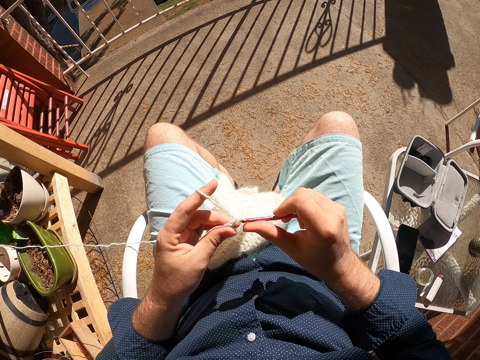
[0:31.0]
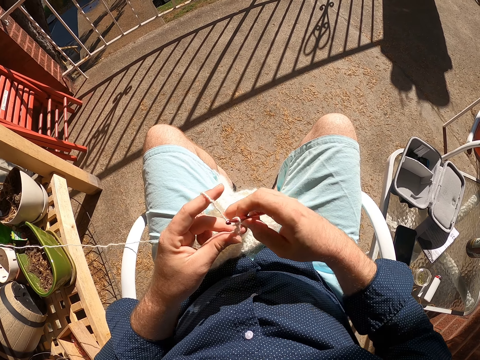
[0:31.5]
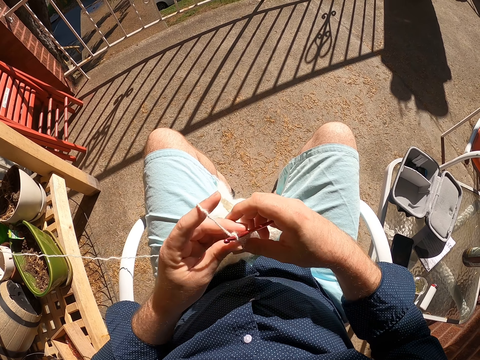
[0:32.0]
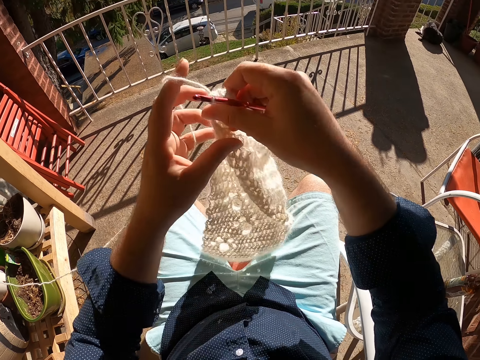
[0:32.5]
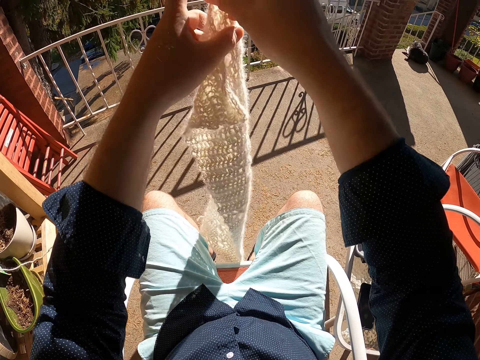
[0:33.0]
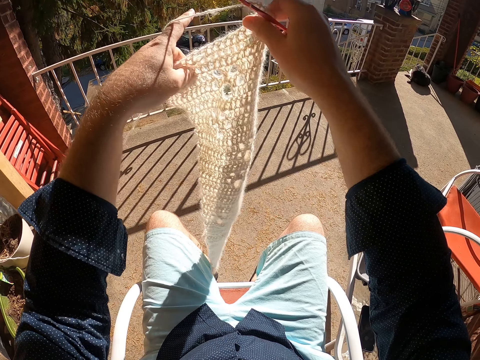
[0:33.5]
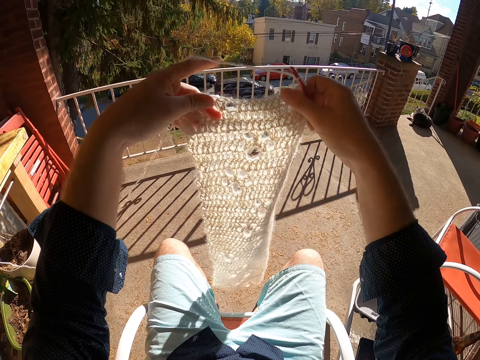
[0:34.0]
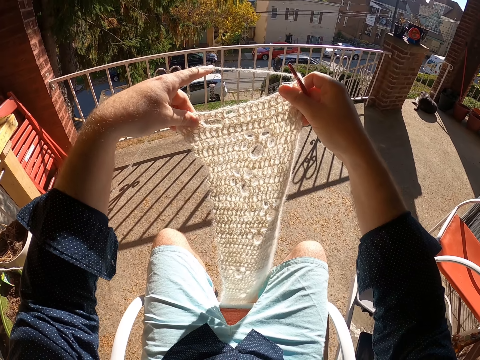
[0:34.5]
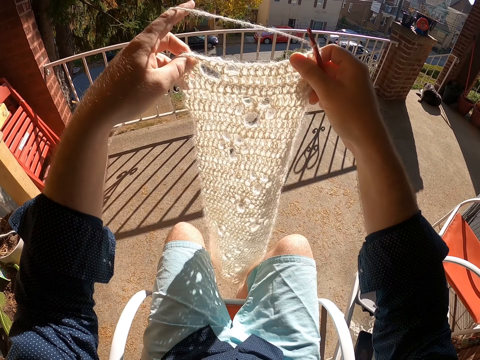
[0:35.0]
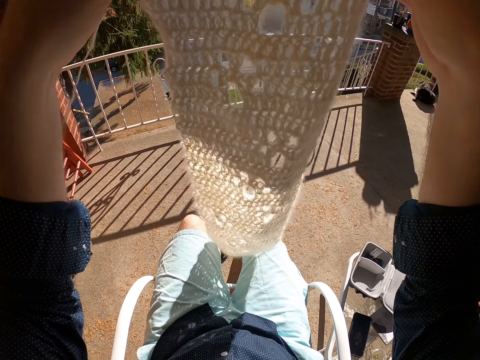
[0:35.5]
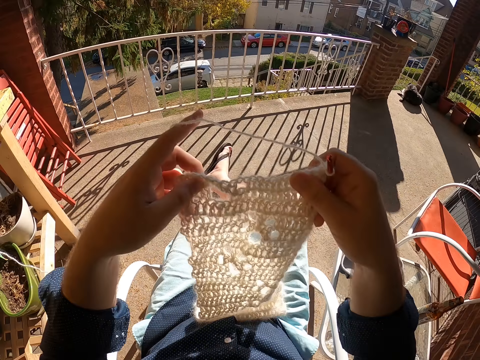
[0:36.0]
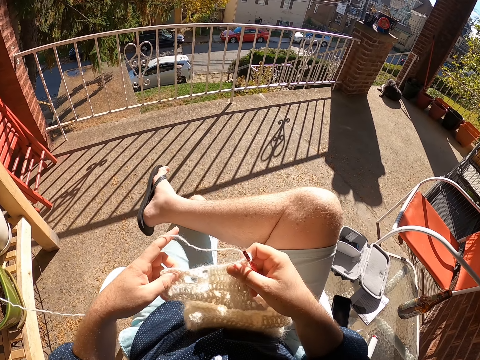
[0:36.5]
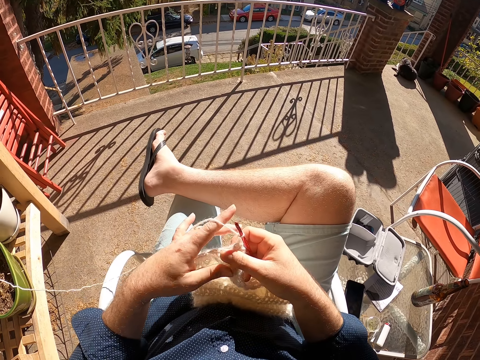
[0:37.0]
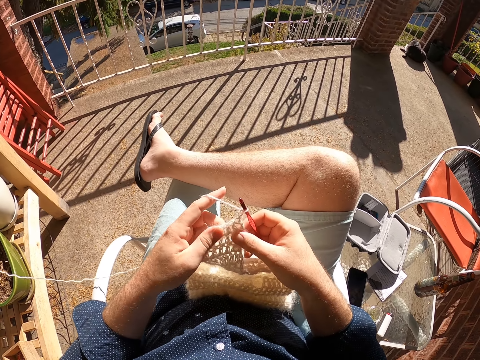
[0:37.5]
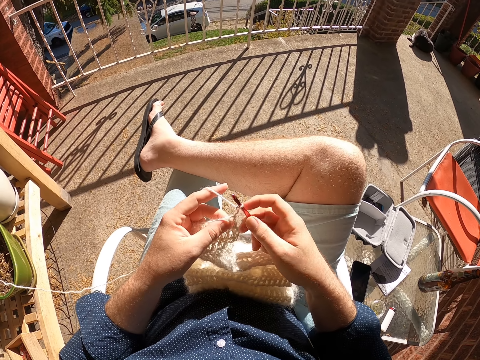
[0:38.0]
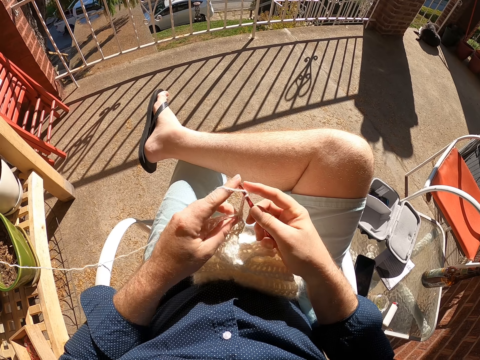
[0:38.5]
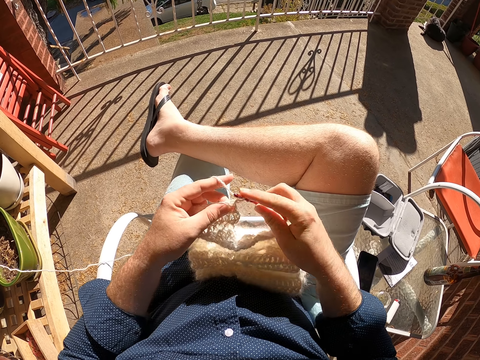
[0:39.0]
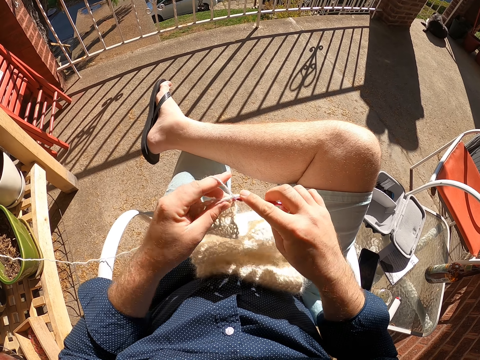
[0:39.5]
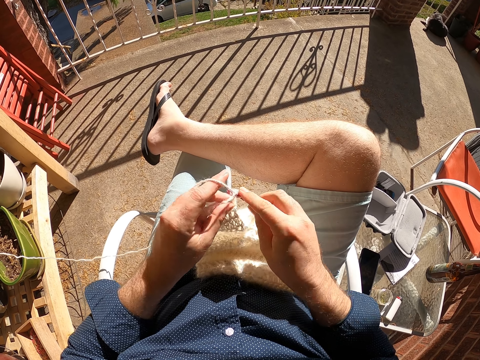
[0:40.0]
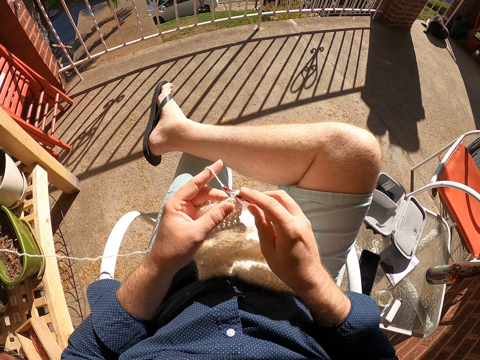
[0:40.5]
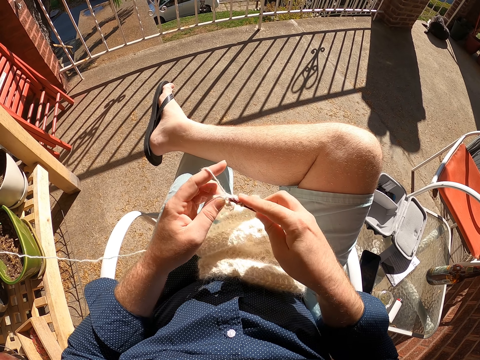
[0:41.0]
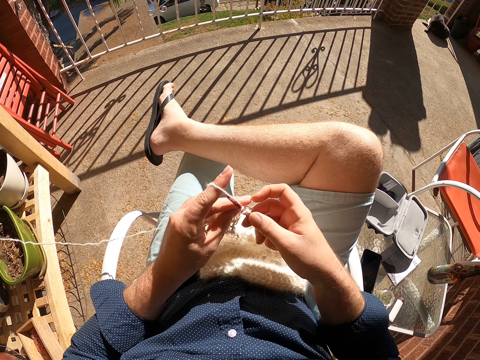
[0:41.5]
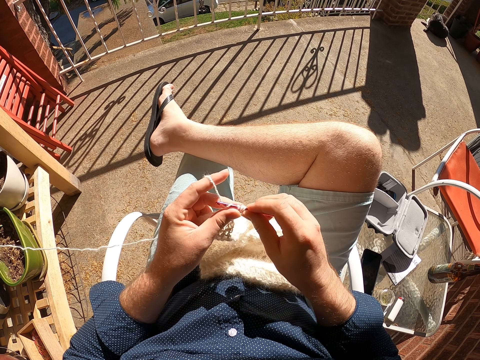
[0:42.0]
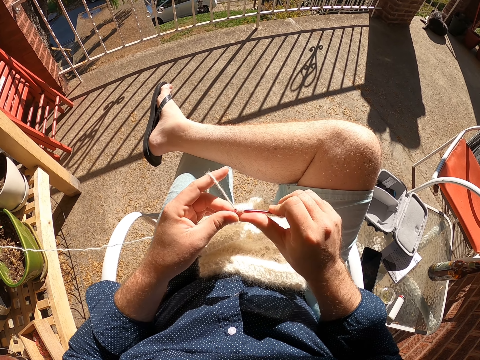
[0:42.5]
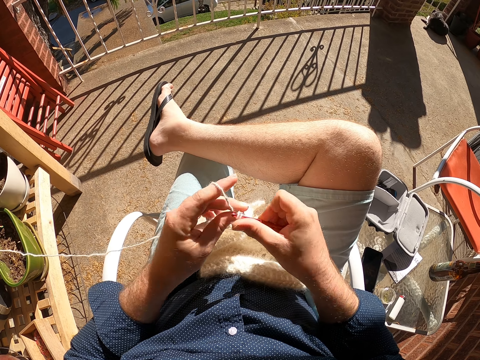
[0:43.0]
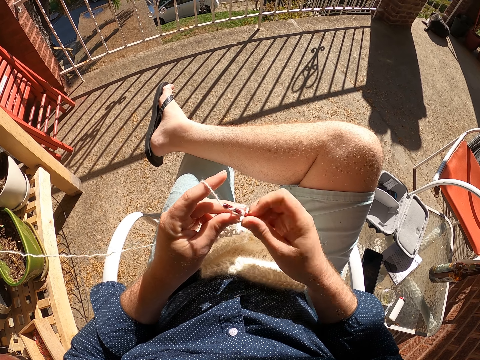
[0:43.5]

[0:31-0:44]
The camera wearer raises the scarf with both hands. He crochets the yarn on the scarf in his left hand with a knitting needle in his right hand.

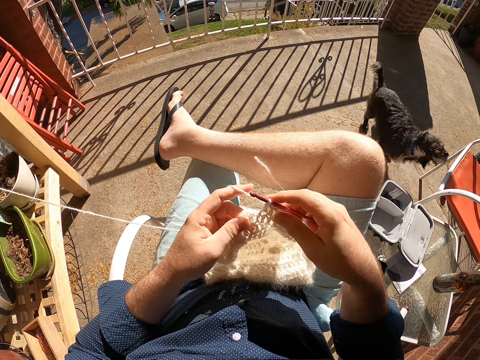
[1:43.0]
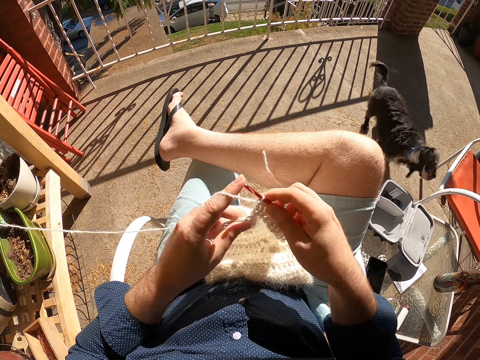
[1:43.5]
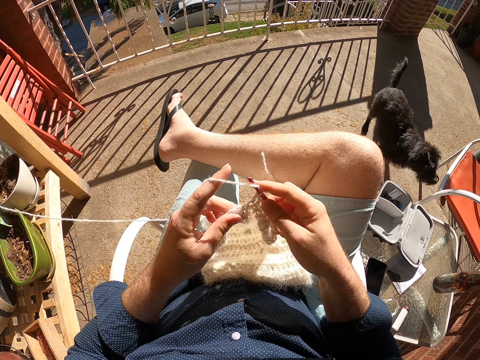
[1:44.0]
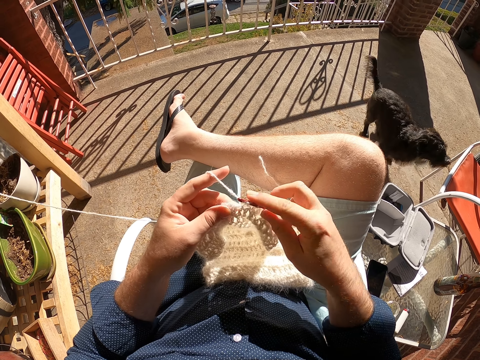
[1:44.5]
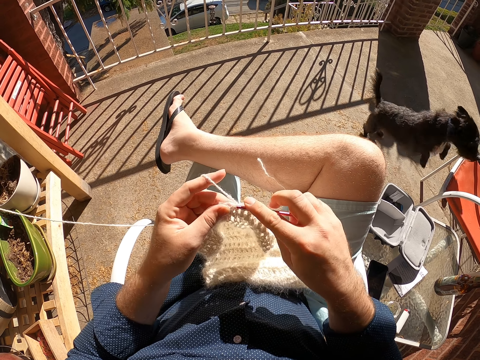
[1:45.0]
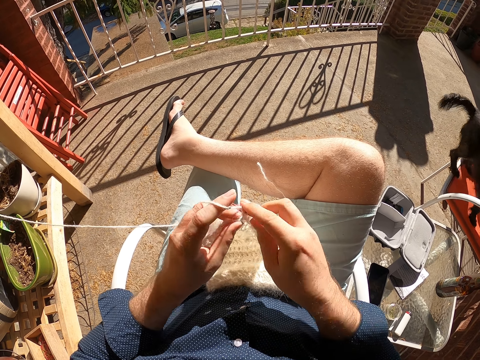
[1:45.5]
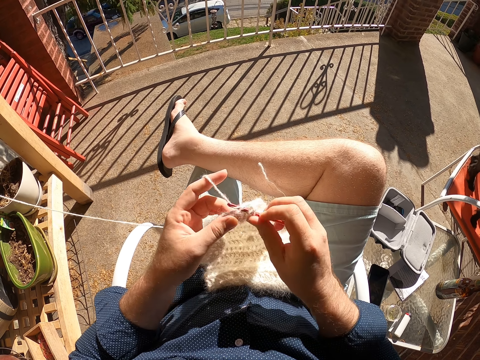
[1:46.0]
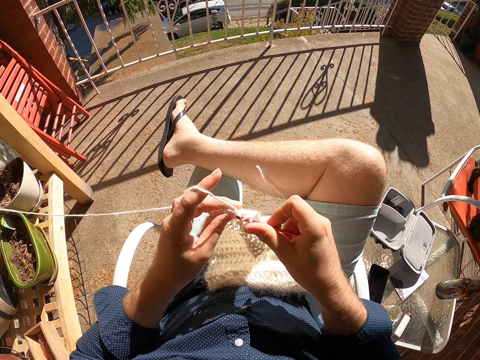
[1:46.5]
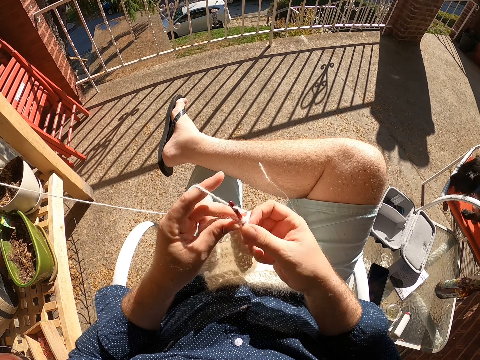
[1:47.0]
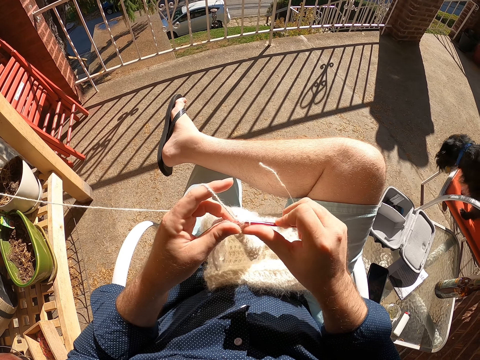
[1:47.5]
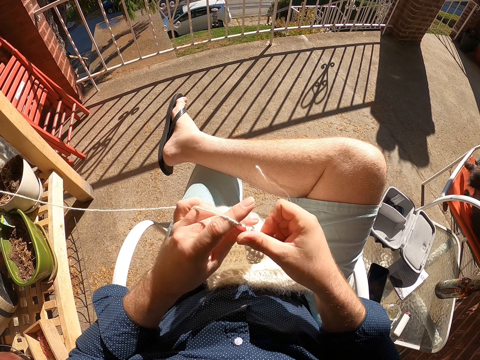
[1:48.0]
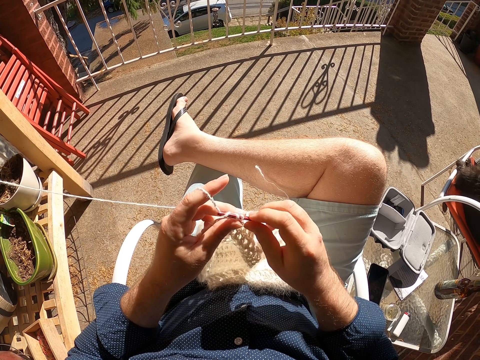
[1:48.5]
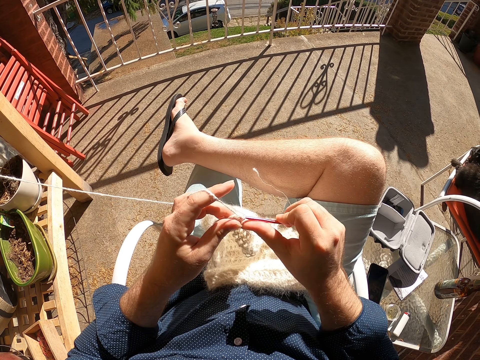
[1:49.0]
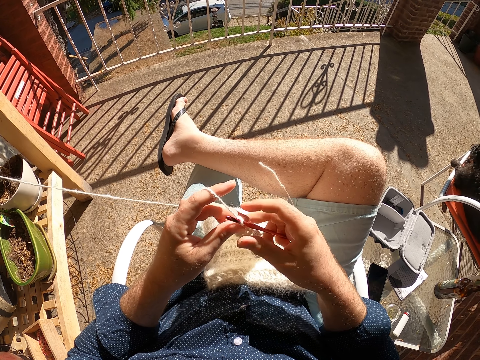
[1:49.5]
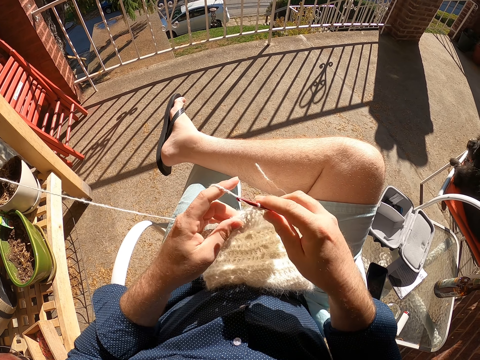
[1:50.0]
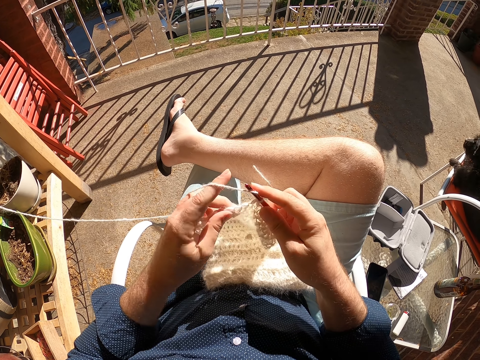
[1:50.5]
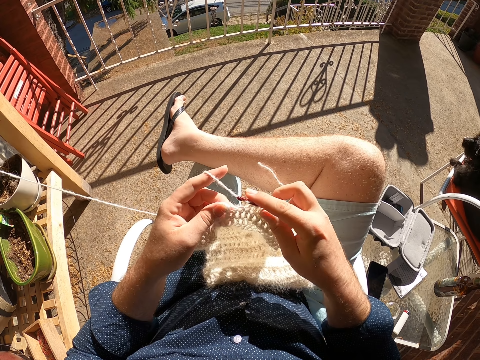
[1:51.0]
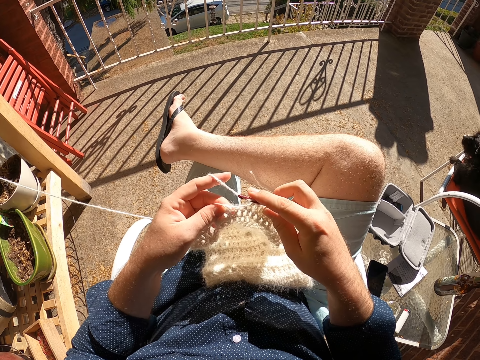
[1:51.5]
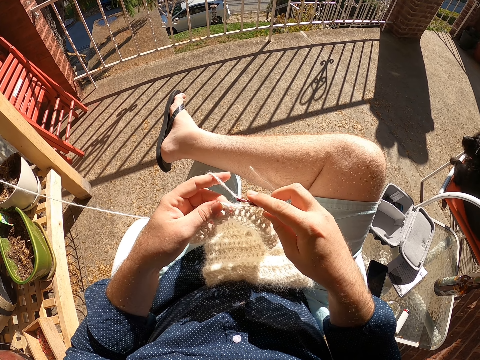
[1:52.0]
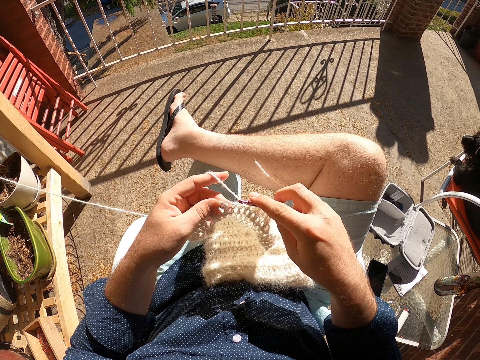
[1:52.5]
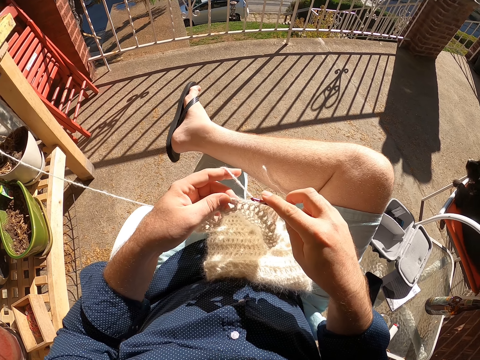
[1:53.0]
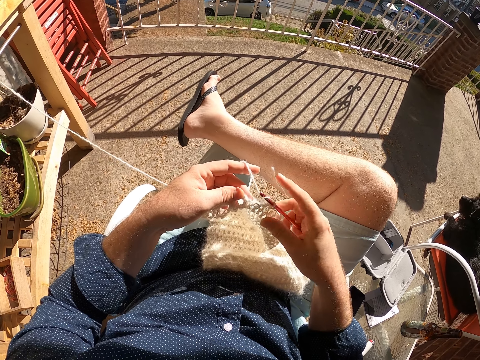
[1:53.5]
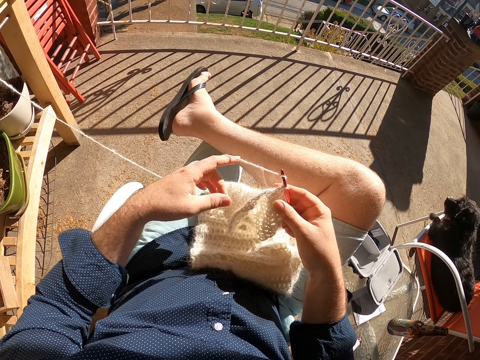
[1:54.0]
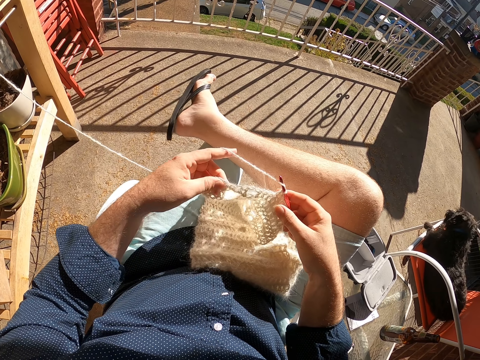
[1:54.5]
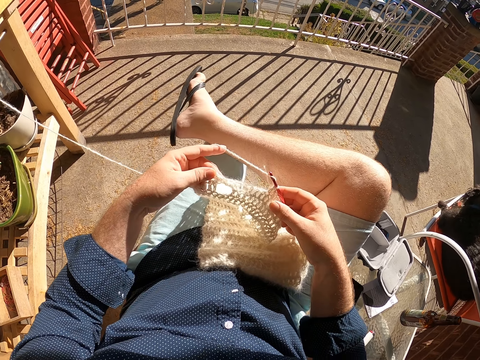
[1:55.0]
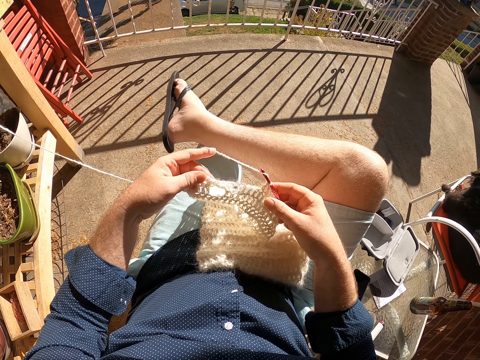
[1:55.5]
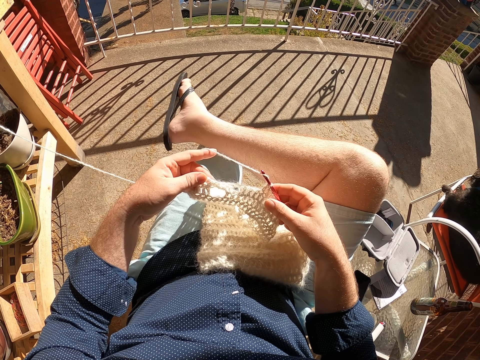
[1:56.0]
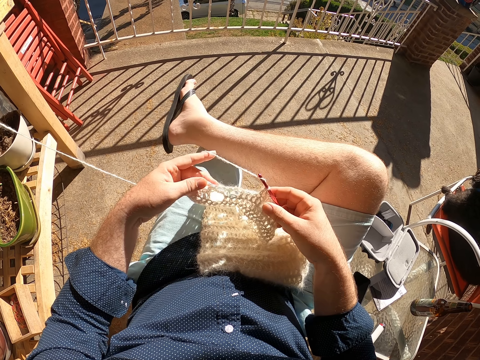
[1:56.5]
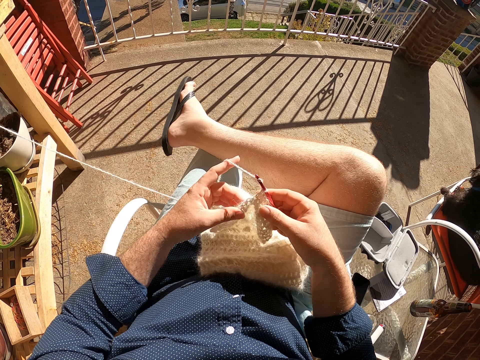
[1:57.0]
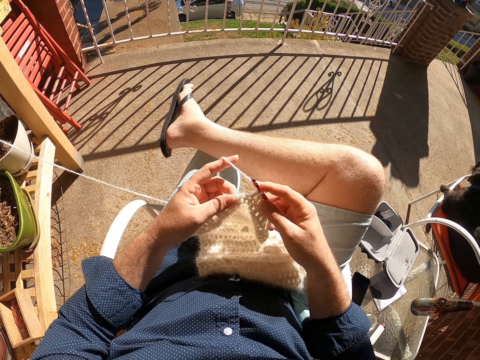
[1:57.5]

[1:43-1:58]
A dog jumps on a chair. The camera wearer checks the scarf.
